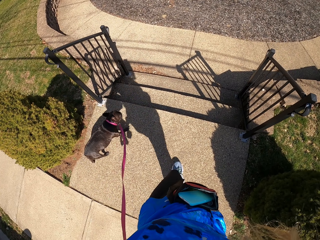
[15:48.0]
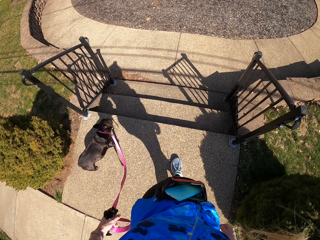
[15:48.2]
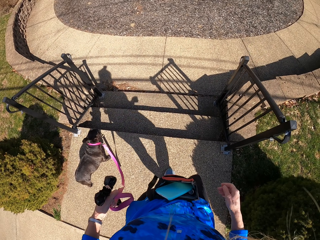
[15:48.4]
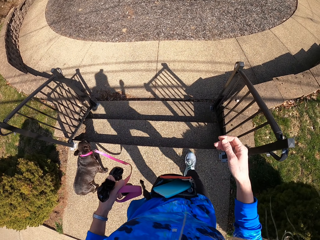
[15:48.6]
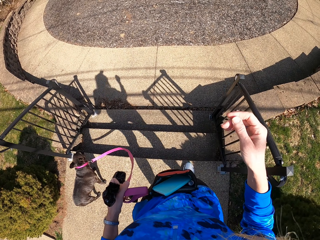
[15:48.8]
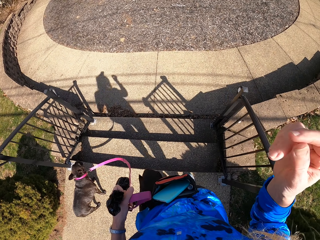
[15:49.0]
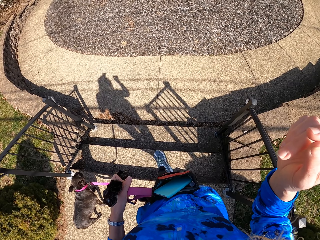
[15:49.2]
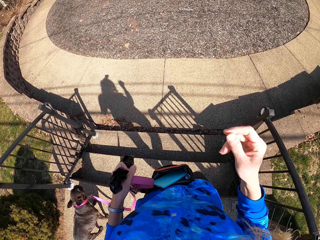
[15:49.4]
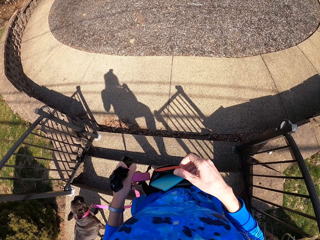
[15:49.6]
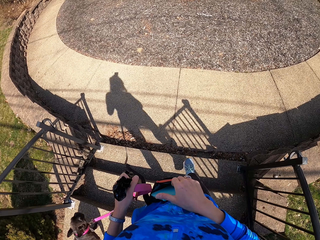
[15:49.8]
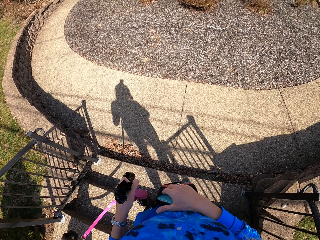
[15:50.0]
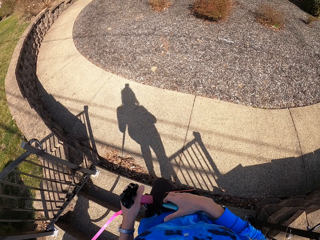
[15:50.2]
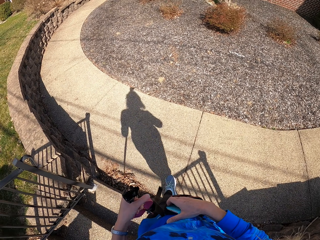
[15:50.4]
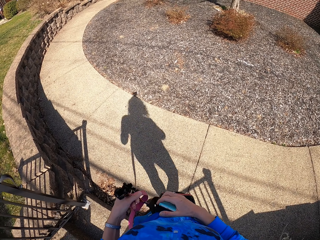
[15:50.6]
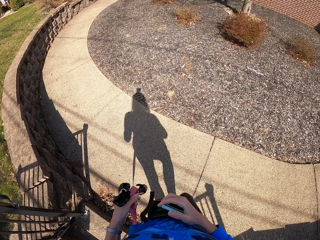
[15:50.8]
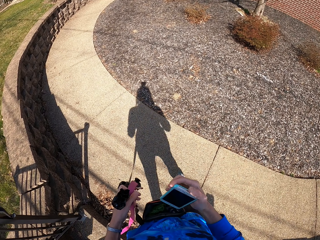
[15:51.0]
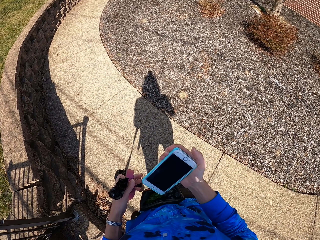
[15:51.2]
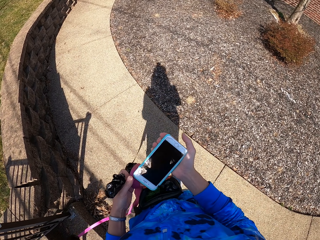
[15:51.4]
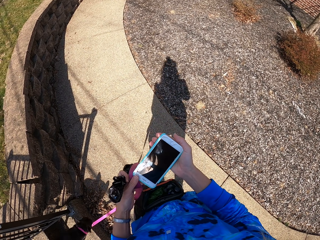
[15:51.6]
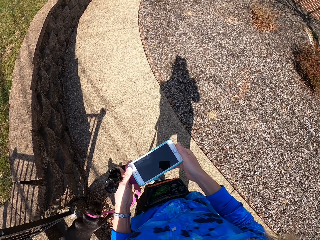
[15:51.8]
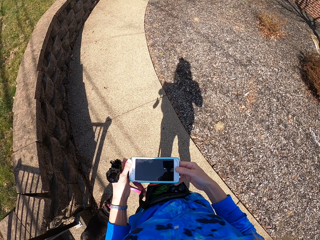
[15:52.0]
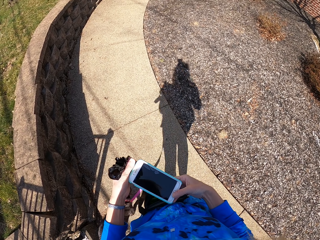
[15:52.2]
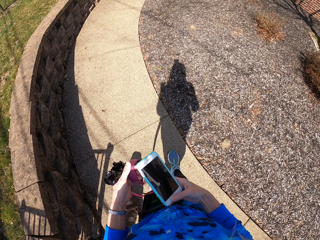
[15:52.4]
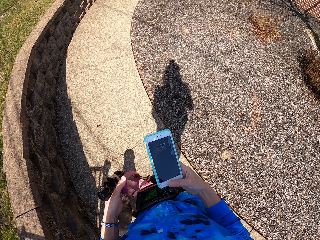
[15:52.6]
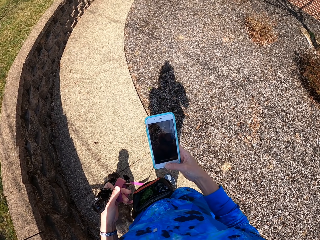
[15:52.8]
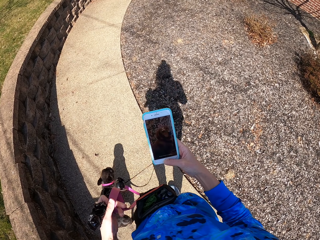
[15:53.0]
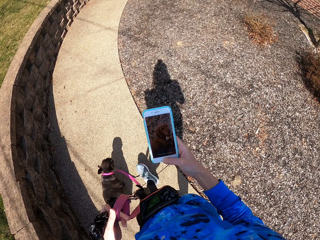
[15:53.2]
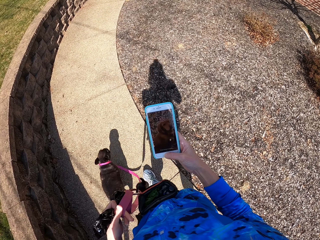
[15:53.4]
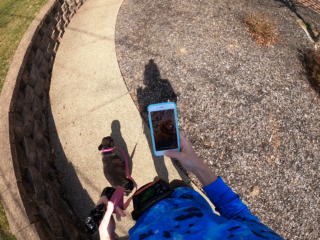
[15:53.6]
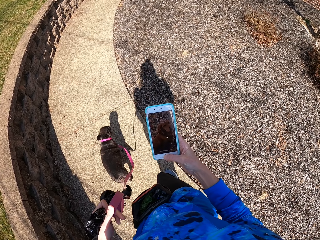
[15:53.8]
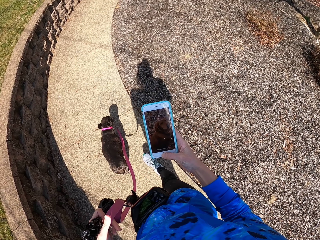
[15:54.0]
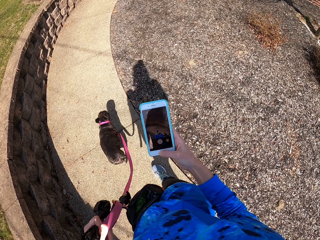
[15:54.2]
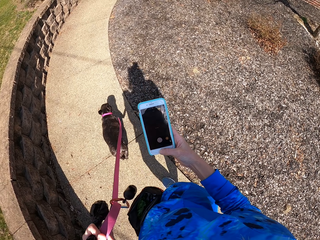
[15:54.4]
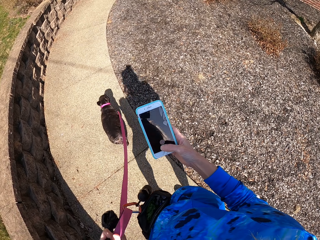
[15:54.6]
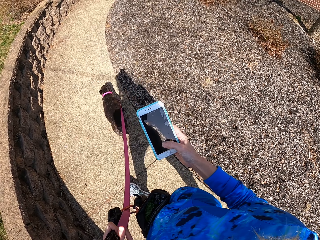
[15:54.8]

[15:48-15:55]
The camera wearer walks downstairs. They pick up a phone inside a bag. They hold the phone. They press the phone.
